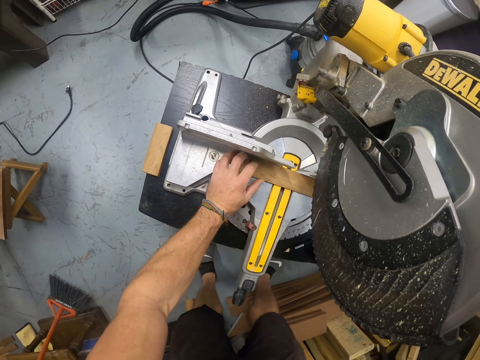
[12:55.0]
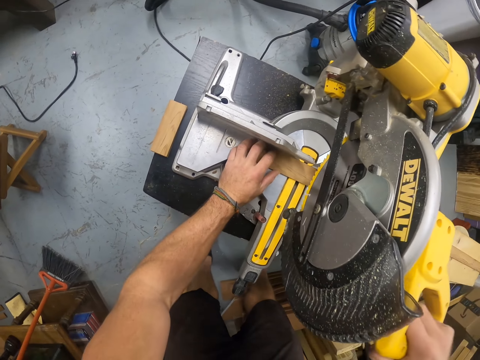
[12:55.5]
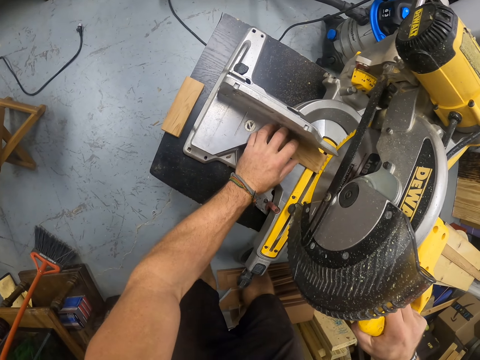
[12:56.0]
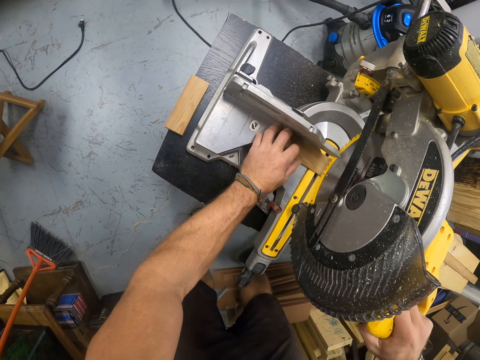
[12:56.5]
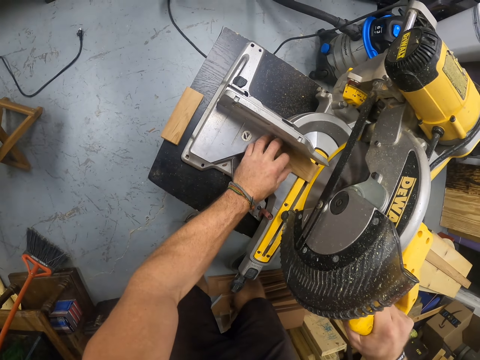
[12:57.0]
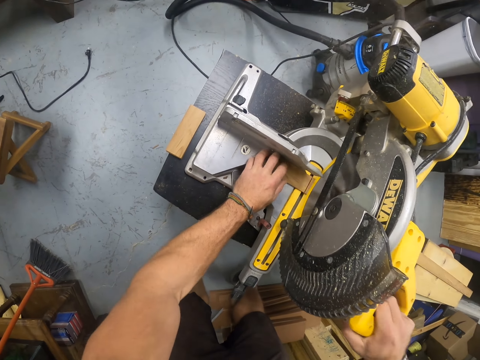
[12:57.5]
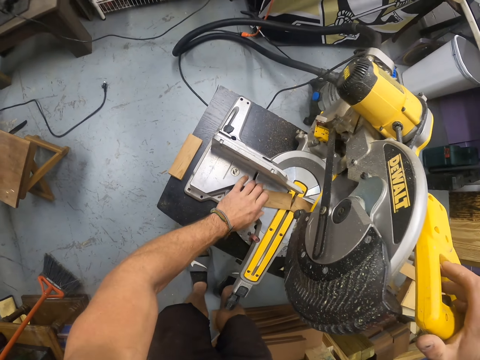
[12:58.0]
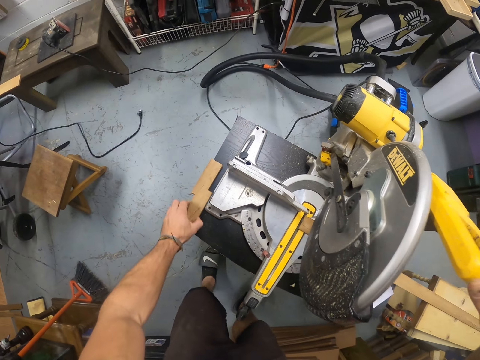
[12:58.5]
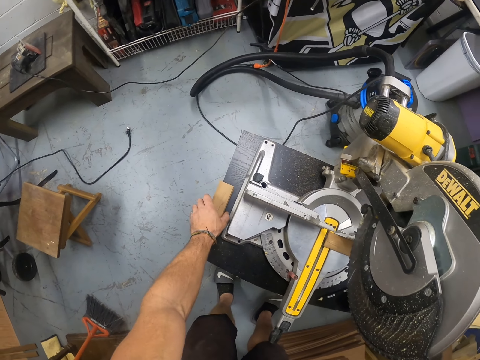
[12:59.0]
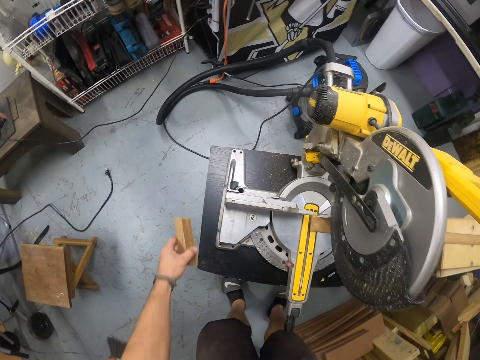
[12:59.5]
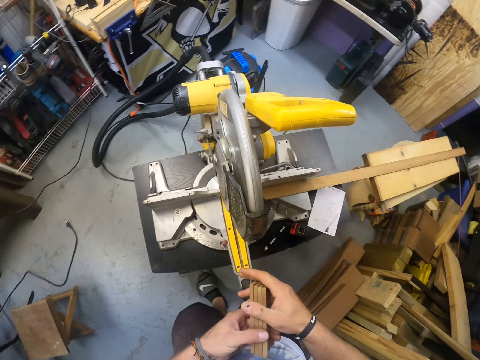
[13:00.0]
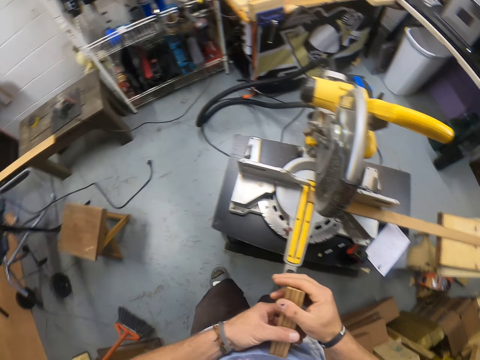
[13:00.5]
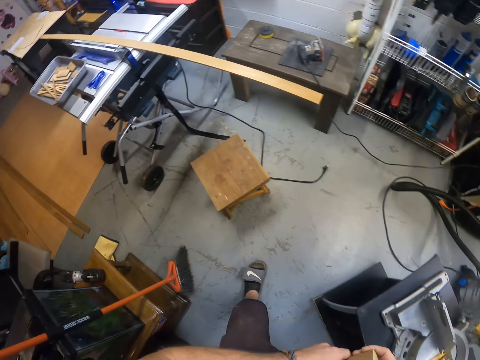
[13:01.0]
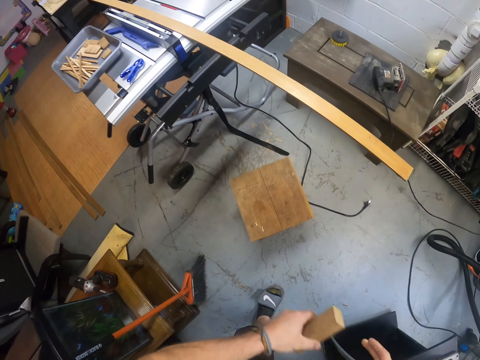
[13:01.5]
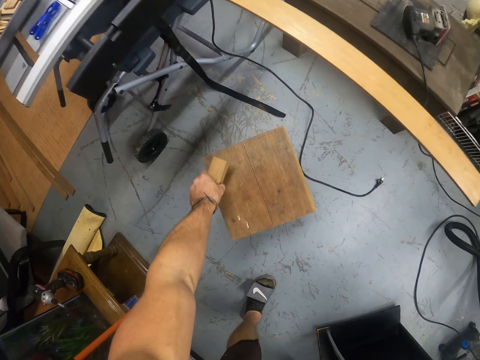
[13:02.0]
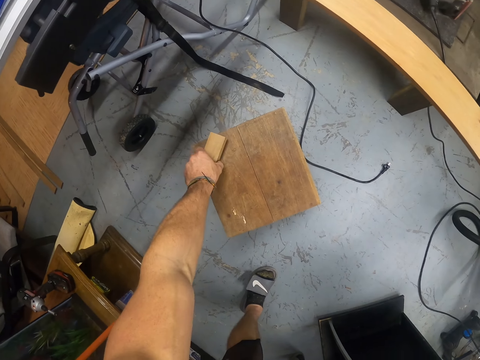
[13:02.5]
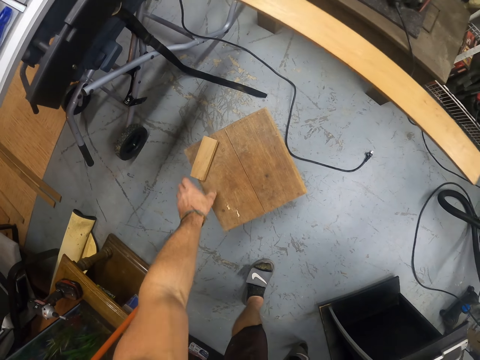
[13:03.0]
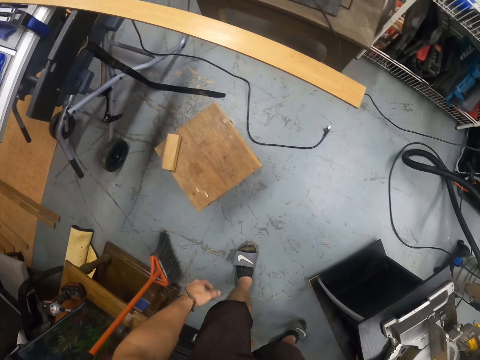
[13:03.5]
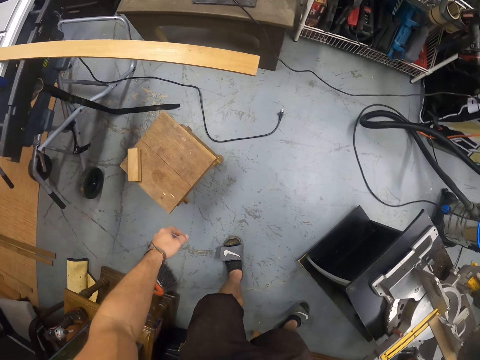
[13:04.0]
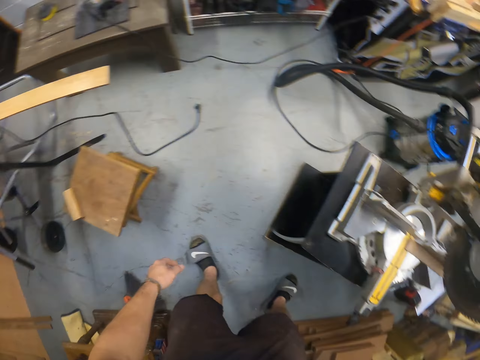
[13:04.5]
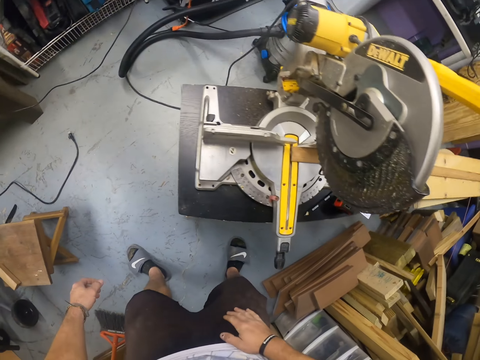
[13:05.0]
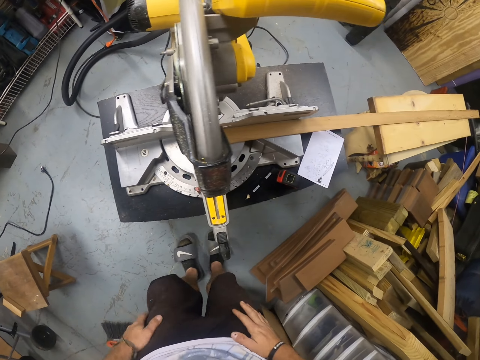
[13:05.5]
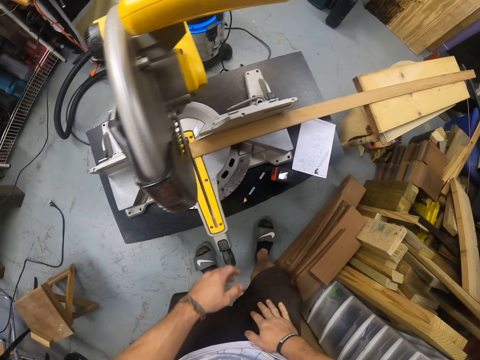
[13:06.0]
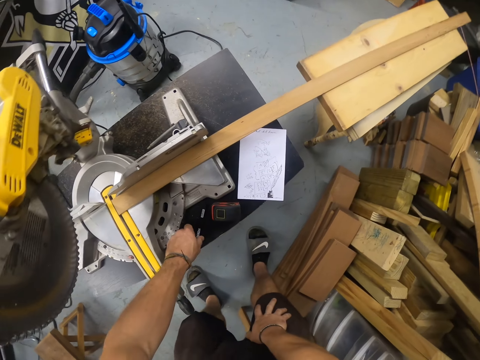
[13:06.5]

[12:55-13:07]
The camera wearer holds the wood with the hand. He cuts the piece of wood with the miter saw with his right hand. He raises the handle of the miter saw with his right hand. He removes the cut piece of wood from the table of the miter saw with his left hand. He drops the piece of wood in his left hand on the pieces of wood on the table. He picks up the pieces of wood on the table with his left hand. He holds the pieces of wood with both hands. He carries the pieces of wood. He drops the pieces of wood in his left hand on the stool.

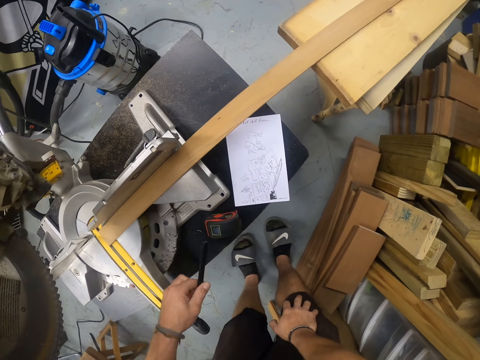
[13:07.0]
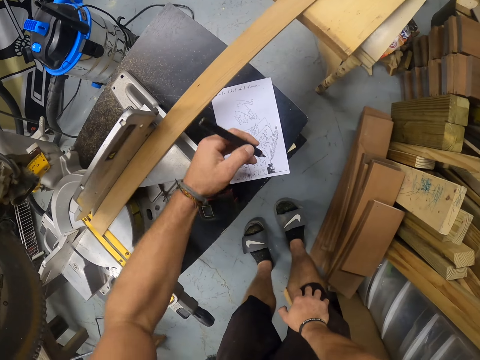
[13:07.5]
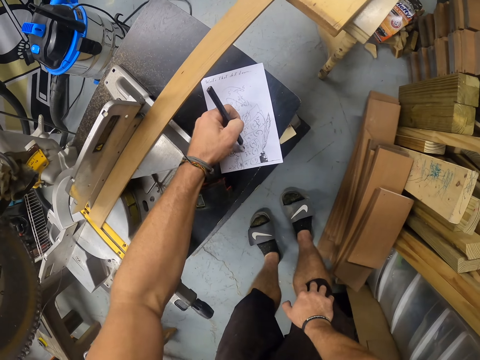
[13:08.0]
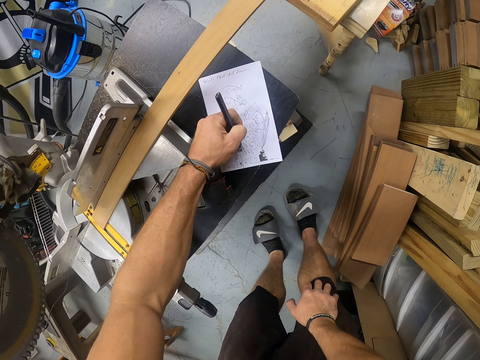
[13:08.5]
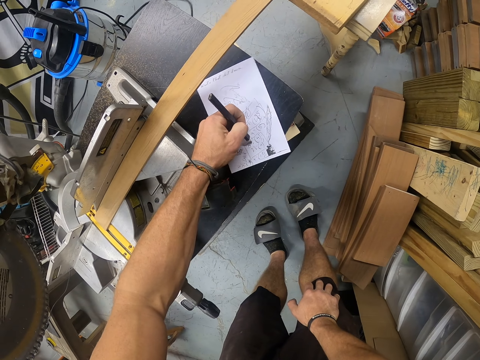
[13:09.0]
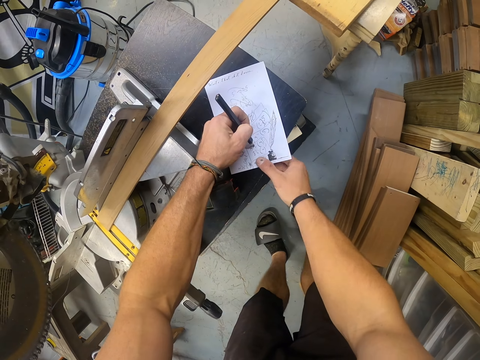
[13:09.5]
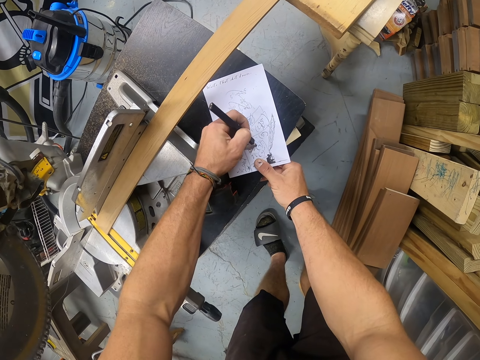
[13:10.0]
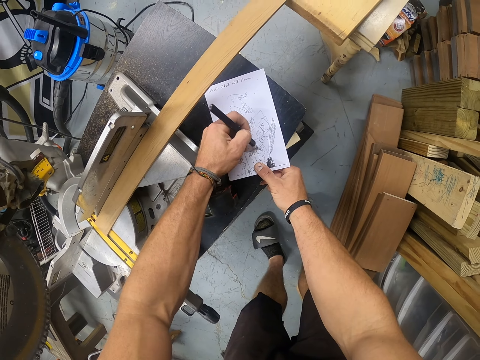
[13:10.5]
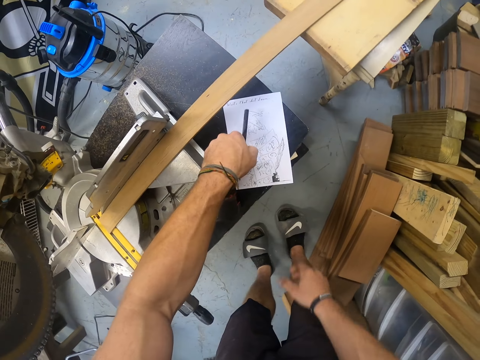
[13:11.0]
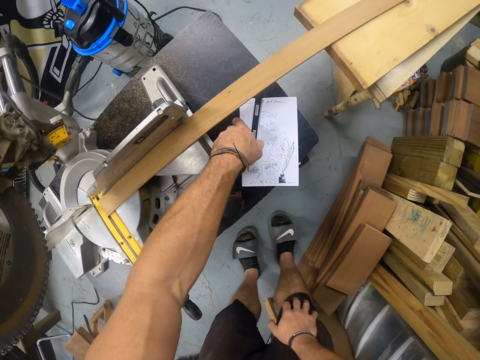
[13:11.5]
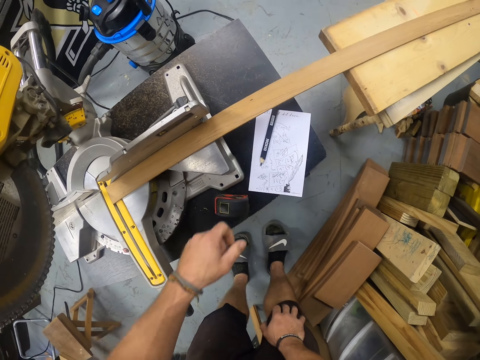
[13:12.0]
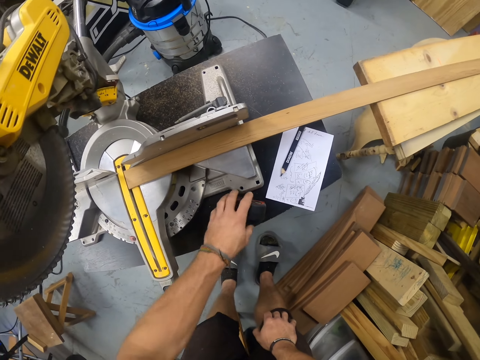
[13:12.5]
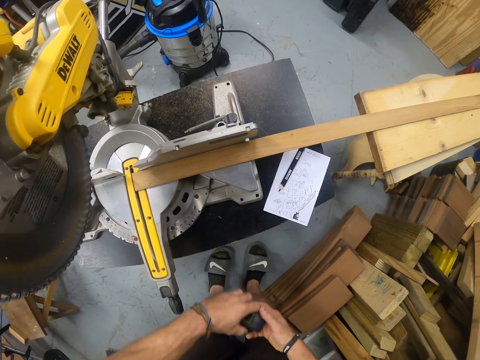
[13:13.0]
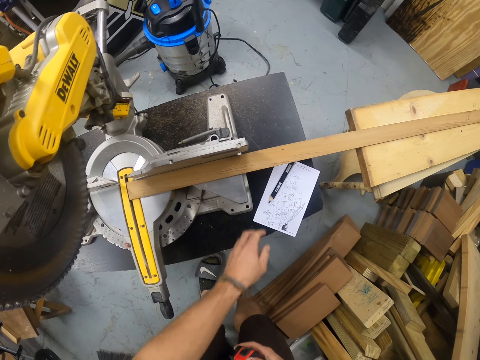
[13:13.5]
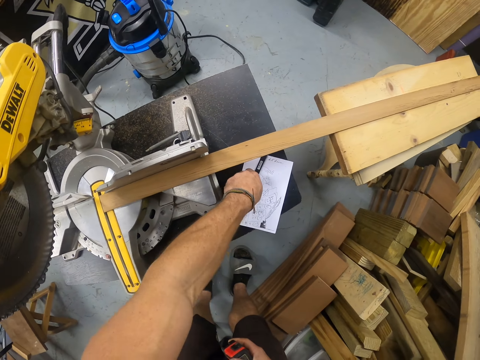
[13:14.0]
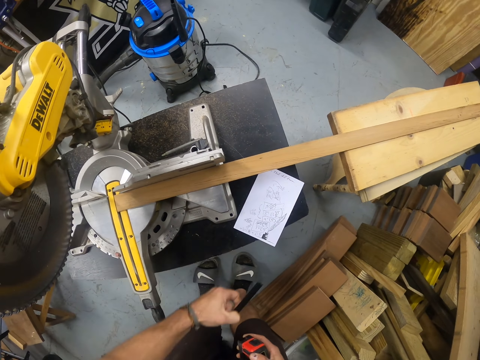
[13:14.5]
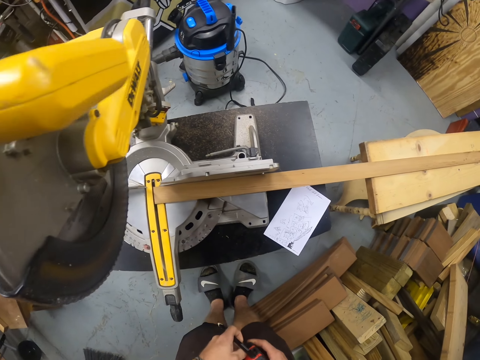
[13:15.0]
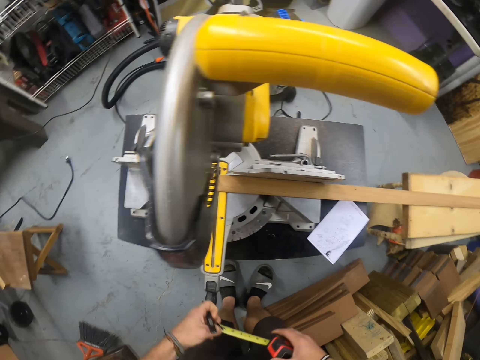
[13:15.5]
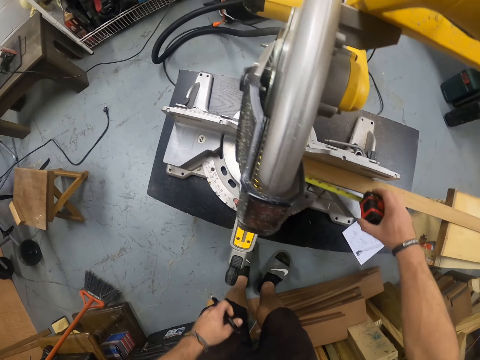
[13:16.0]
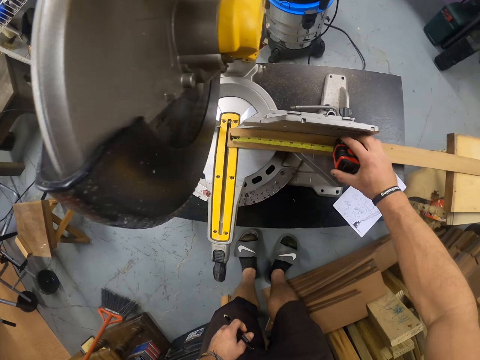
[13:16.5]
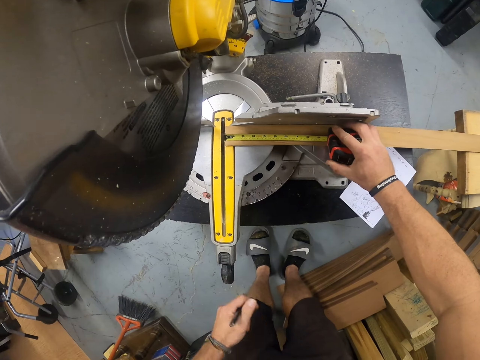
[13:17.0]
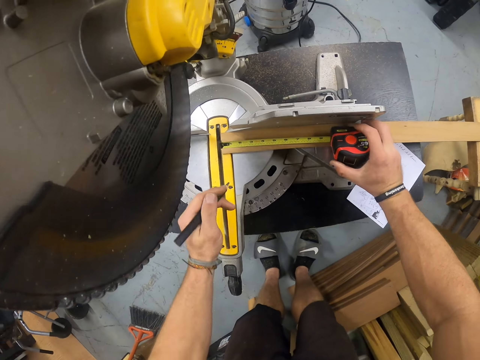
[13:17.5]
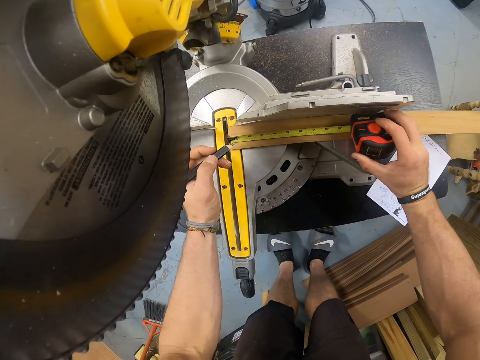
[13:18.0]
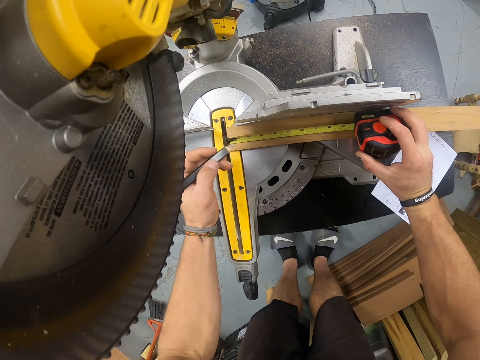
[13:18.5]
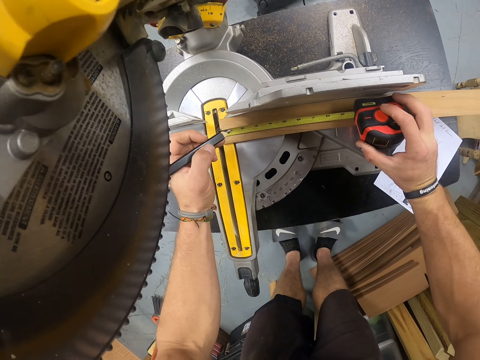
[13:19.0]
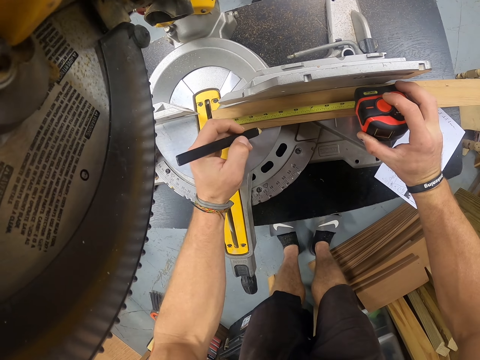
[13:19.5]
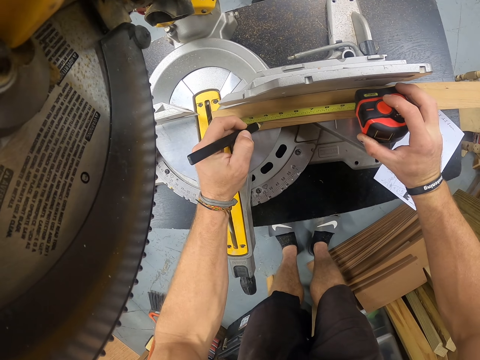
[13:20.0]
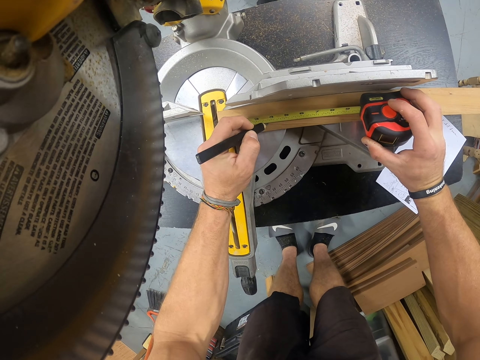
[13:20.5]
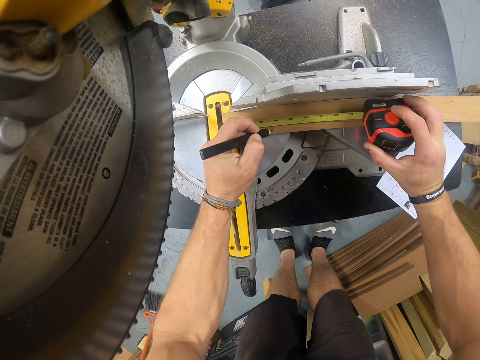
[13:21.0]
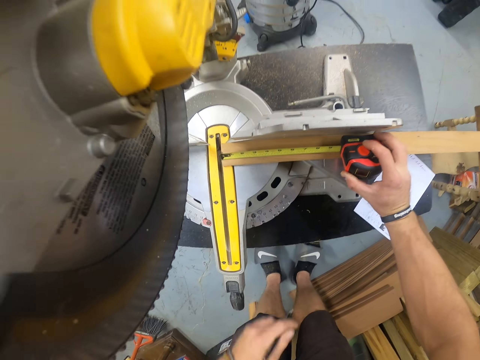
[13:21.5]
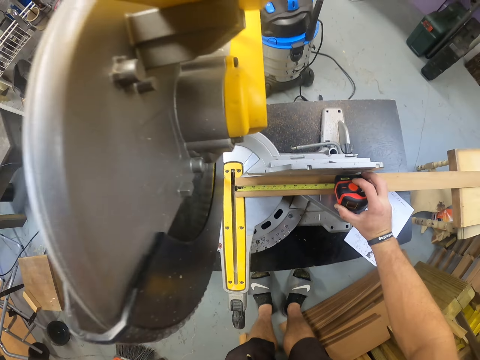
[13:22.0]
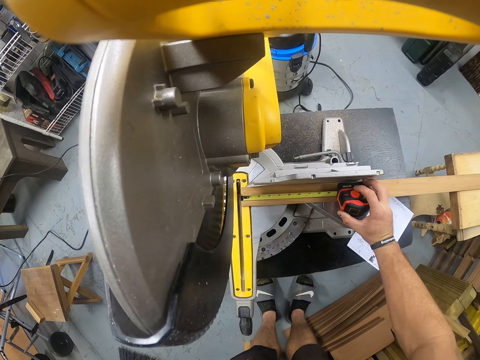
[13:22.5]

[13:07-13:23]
The camera wearer picks up the pencil on the table with his left hand. He writes on the paper on the table with the pencil in his left hand. He touches the paper with his right hand. He drops the pencil in his left hand on the paper on the table. He picks up the measuring tape on the table with his left hand and passes the measuring tape to his right hand. He picks up the pencil on the table with his left hand. He pulls out the measuring tape with his left hand. He measures the piece of wood on the table with the measuring tape in his right hand. He marks the piece of wood with the pencil in his left hand.
